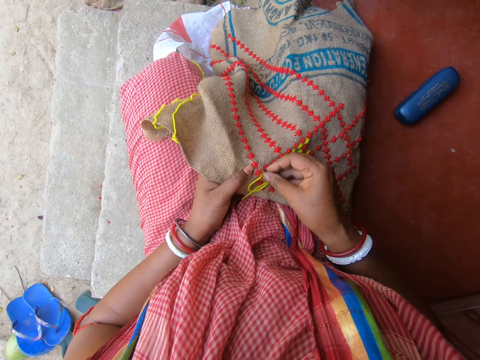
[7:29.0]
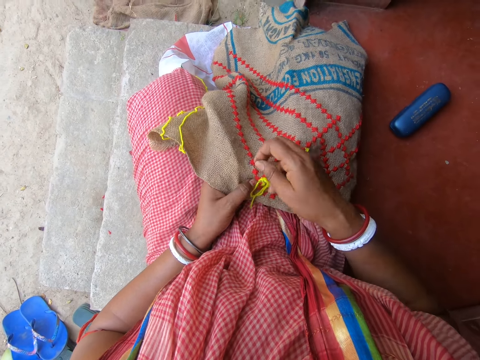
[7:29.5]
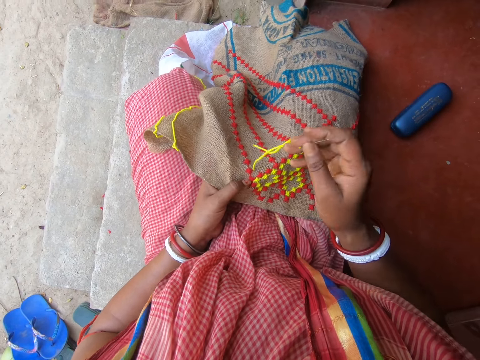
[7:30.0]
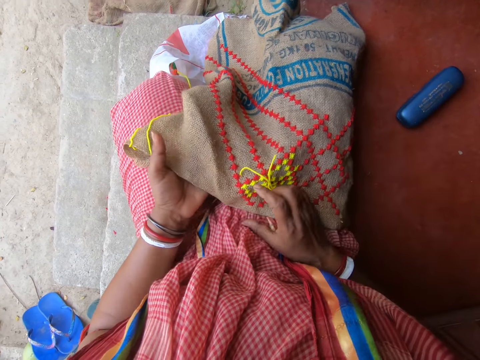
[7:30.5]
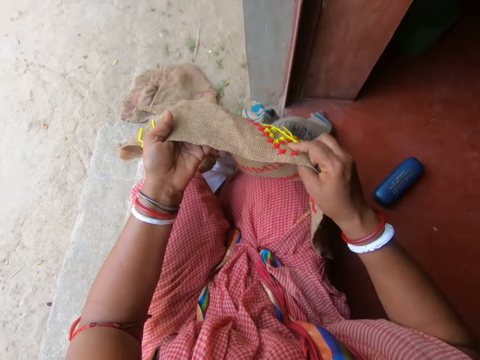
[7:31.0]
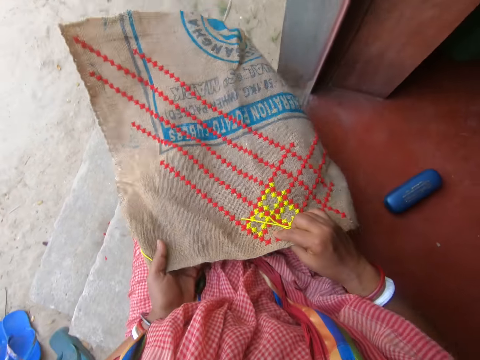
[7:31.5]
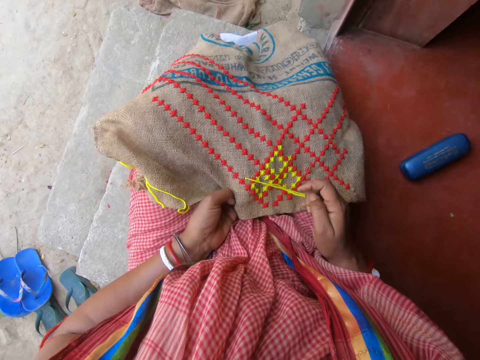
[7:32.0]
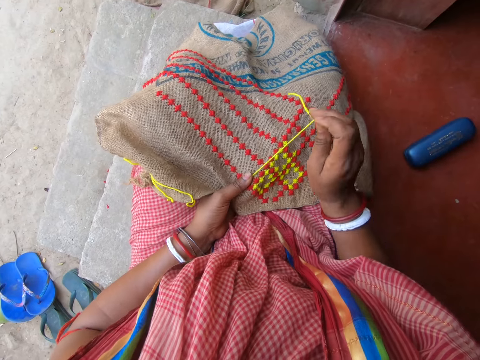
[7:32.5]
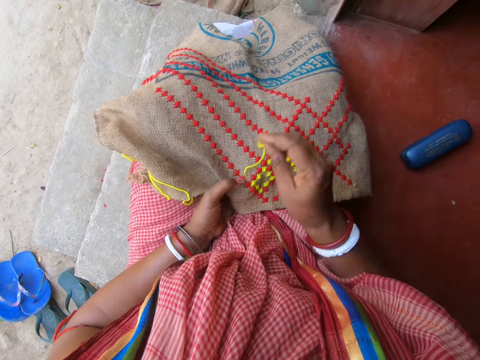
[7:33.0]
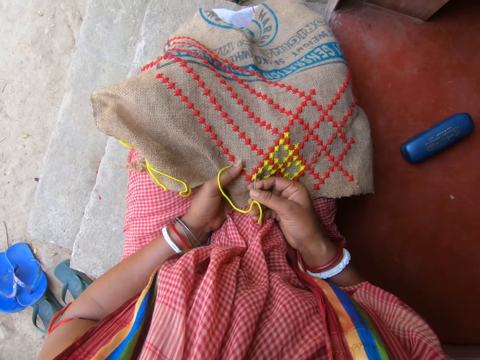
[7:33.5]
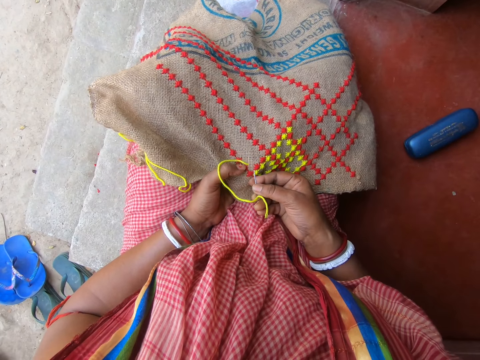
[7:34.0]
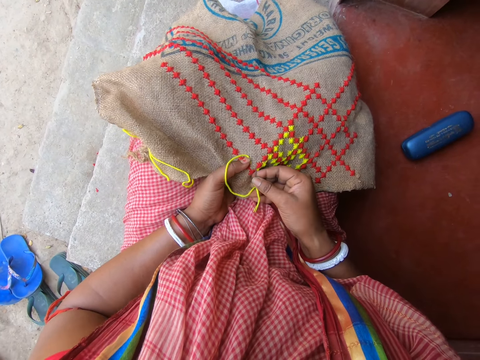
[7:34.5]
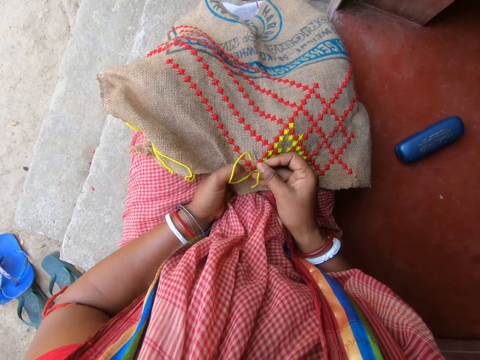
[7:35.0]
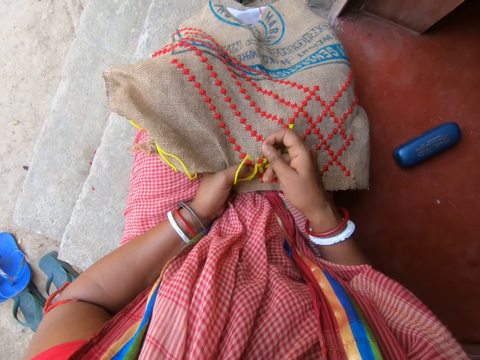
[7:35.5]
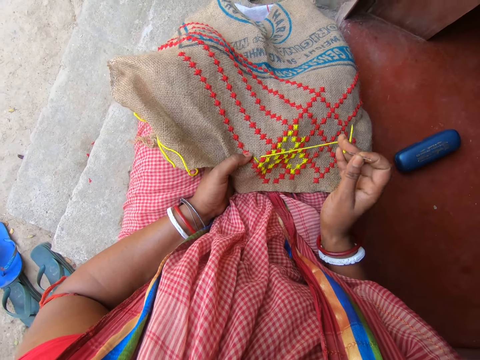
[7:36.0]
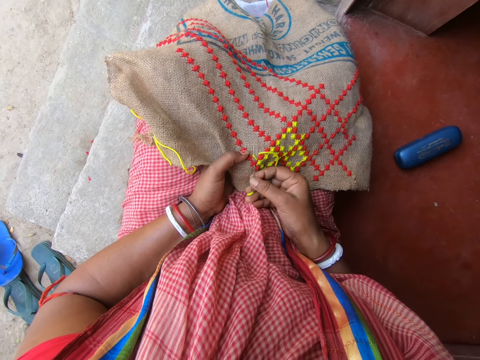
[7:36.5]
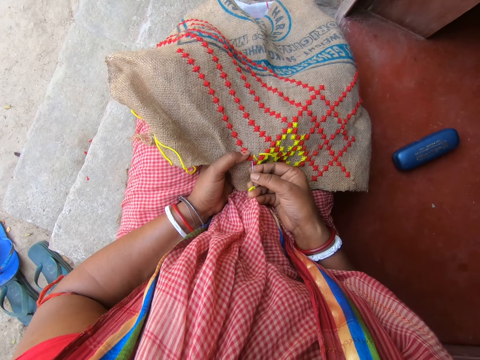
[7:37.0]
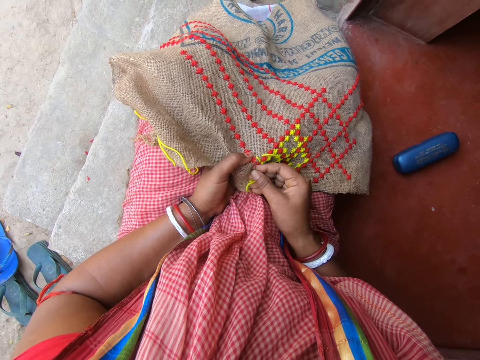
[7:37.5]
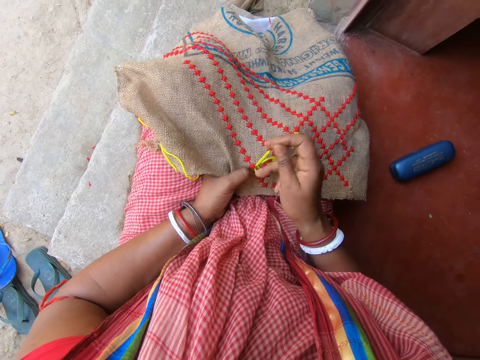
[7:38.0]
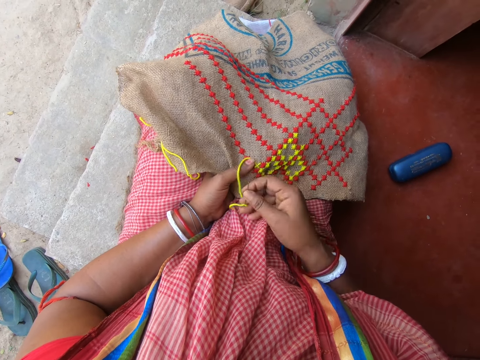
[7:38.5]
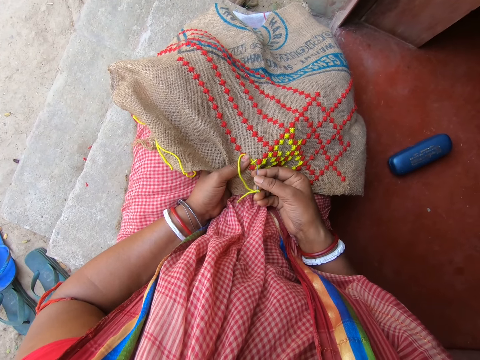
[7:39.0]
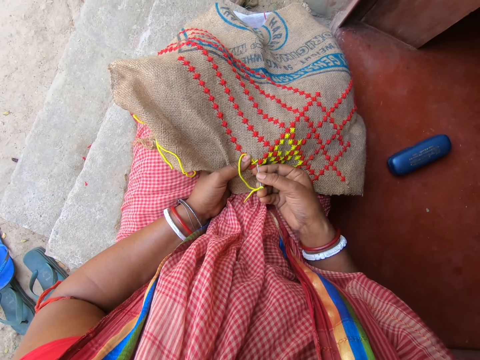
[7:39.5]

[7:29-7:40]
The camera wearer holds the mat, lifts the mat, and places the mat on the knees. They lift up the needle, hold the mat, move the needle down, and sew the mat.

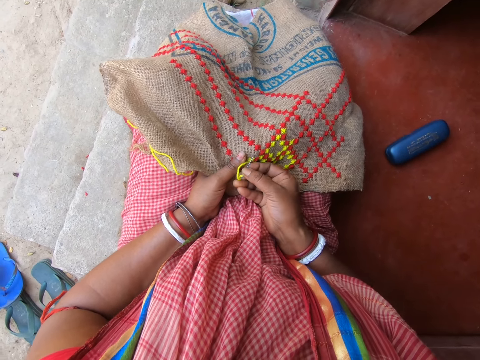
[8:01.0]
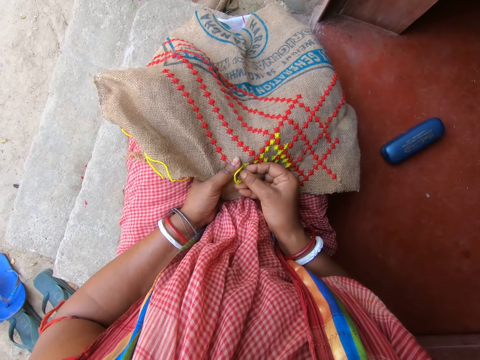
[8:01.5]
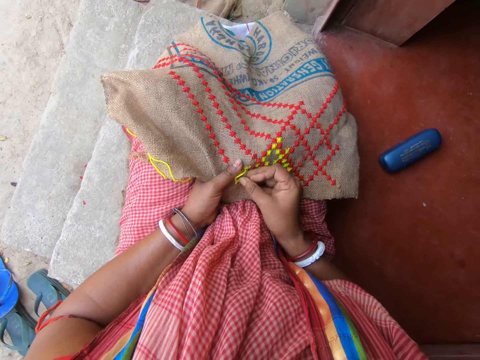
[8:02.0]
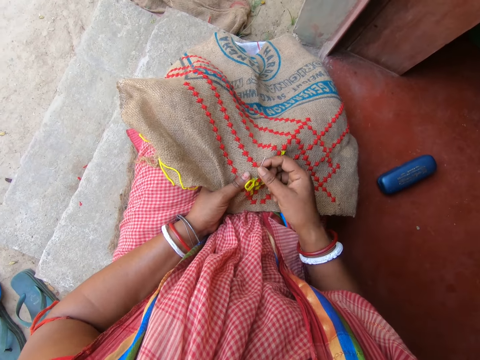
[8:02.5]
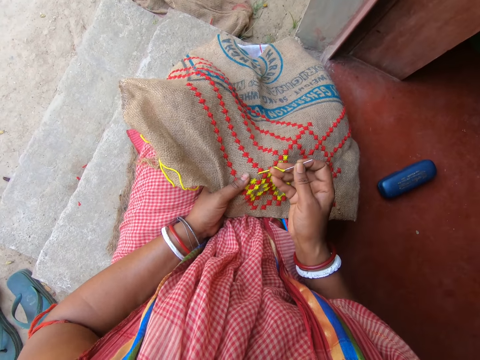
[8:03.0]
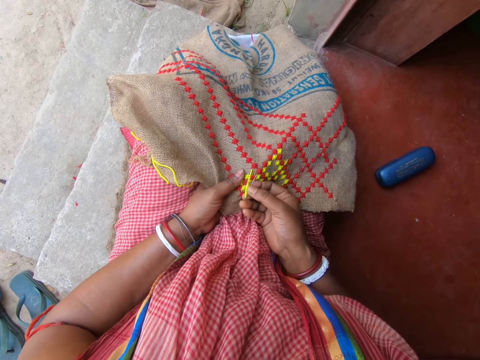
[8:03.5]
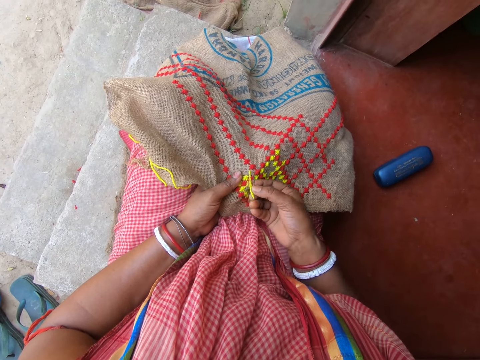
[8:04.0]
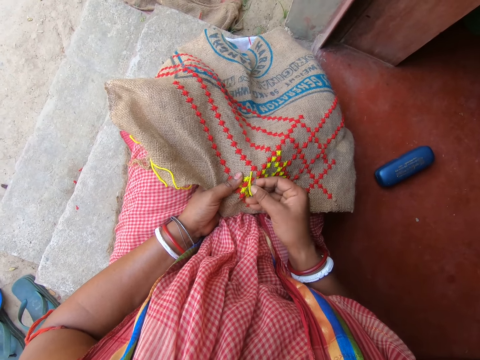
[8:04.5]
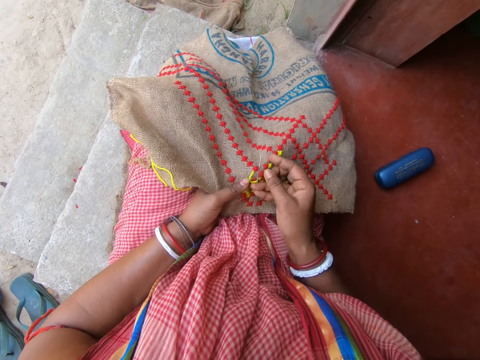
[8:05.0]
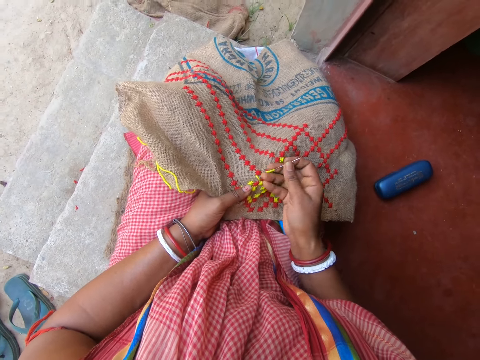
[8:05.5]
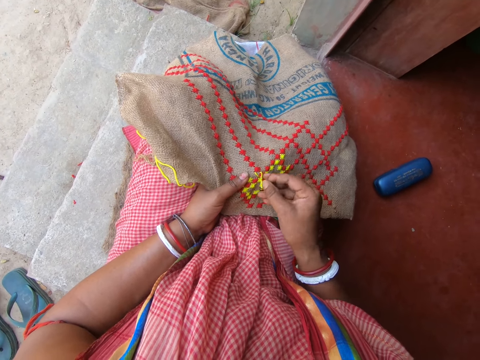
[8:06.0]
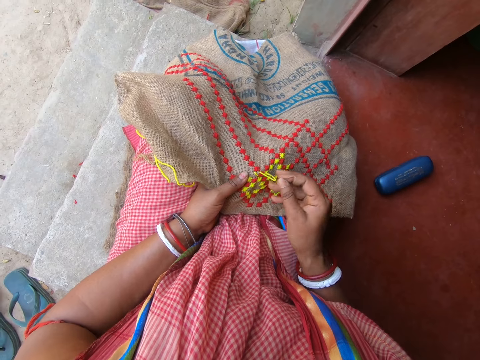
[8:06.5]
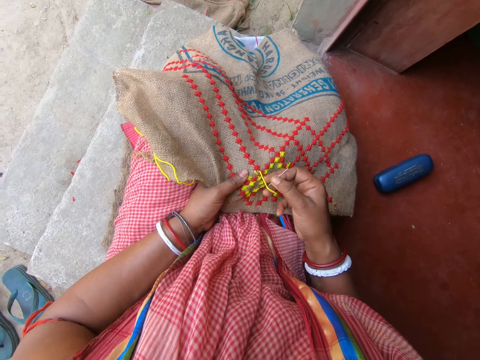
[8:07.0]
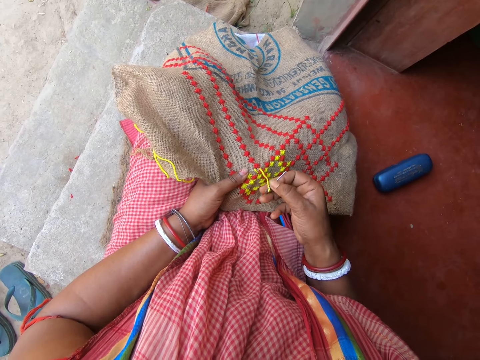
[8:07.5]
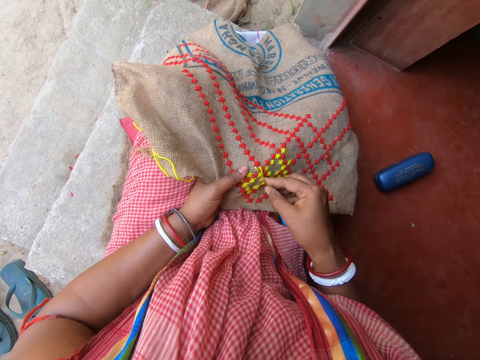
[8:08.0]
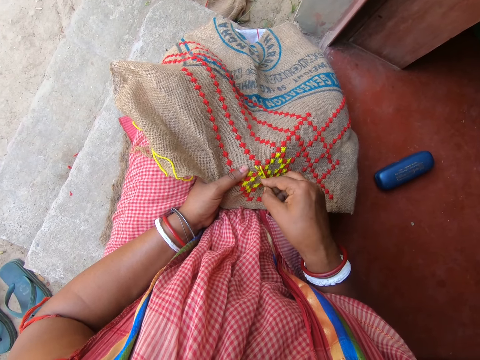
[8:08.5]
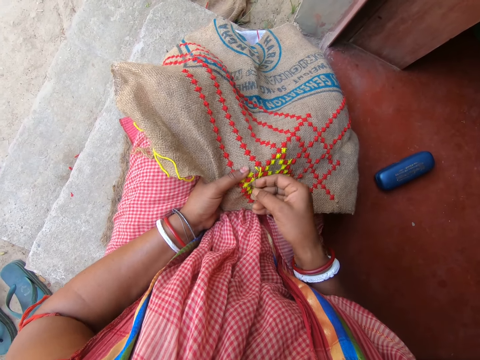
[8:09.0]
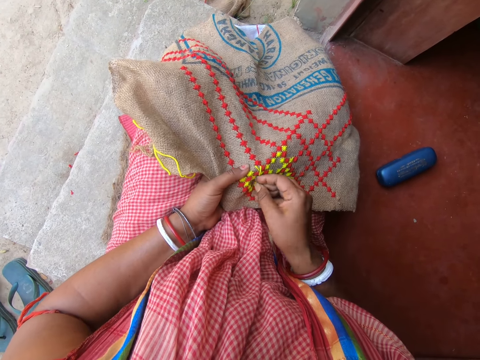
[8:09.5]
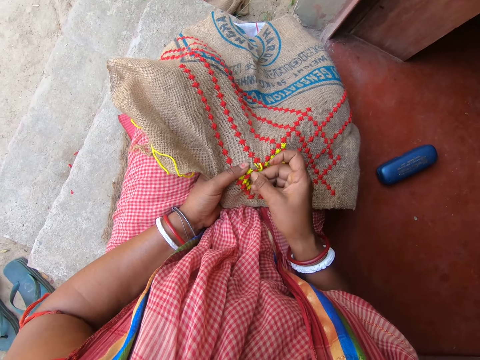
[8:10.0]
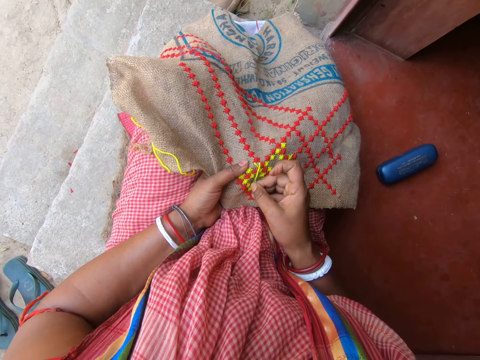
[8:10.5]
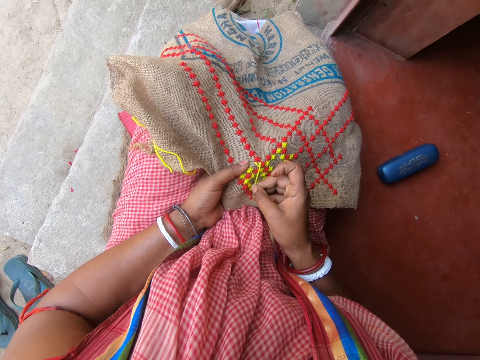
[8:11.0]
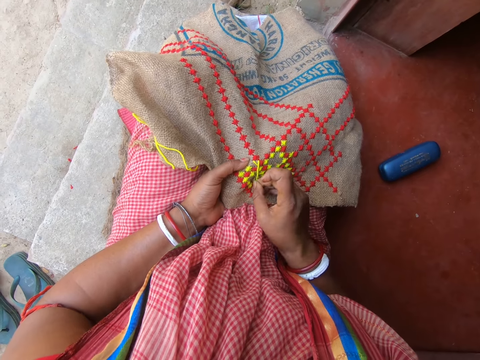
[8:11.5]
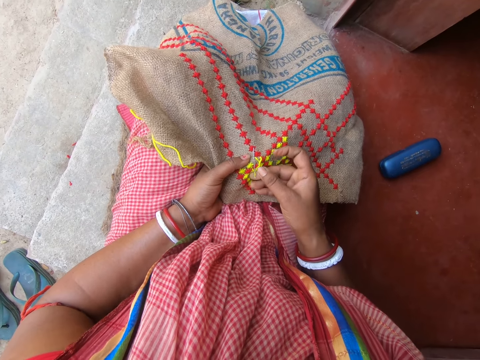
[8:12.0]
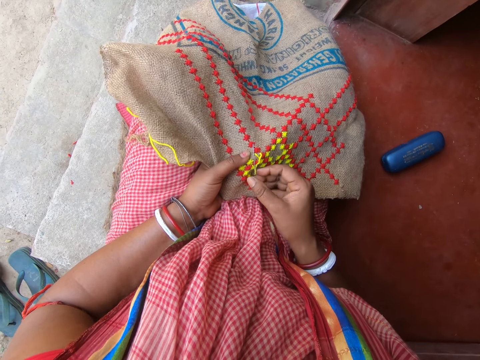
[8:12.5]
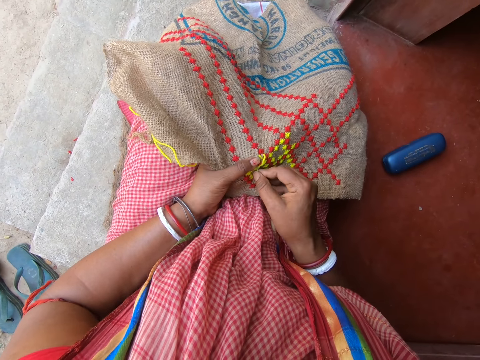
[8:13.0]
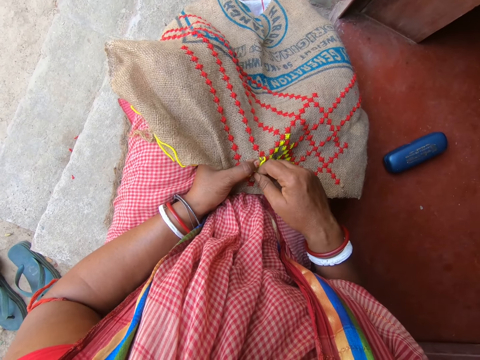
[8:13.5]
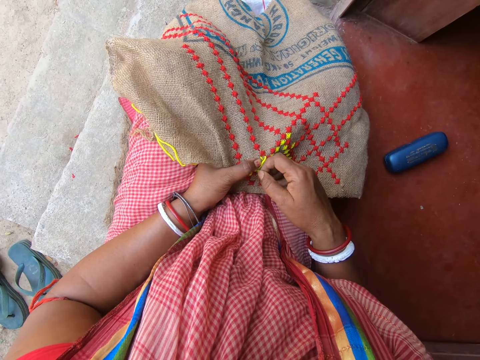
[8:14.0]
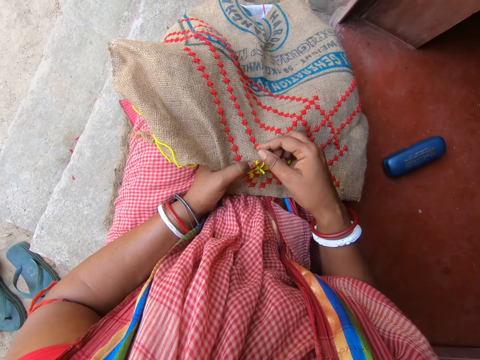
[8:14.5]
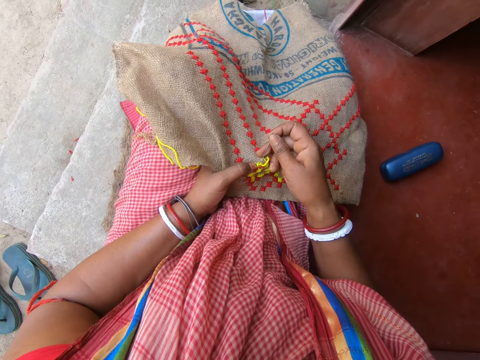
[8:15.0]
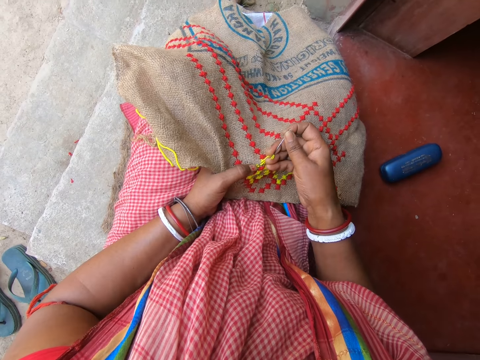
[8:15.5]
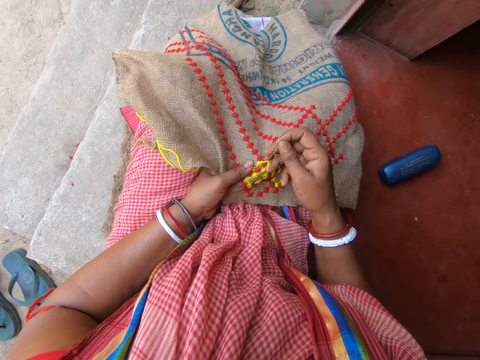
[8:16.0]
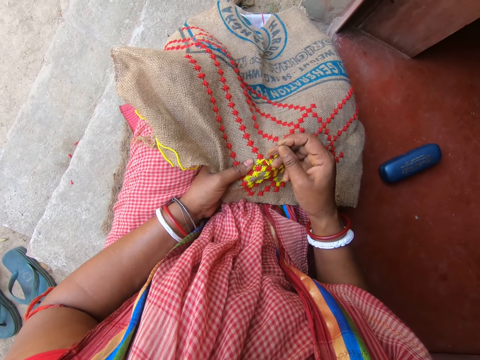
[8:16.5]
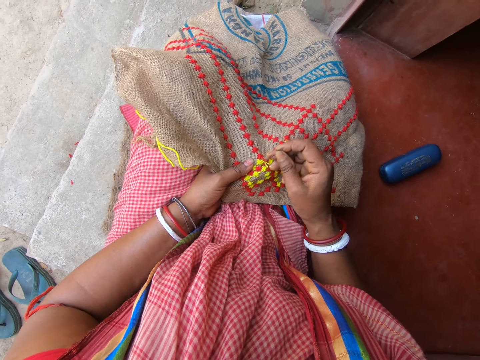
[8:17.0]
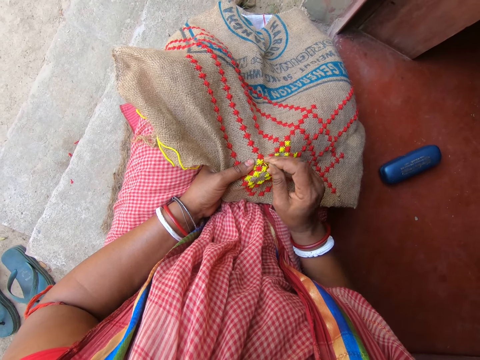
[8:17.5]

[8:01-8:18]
The camera wearer sews the bag with the needle in her hands.
